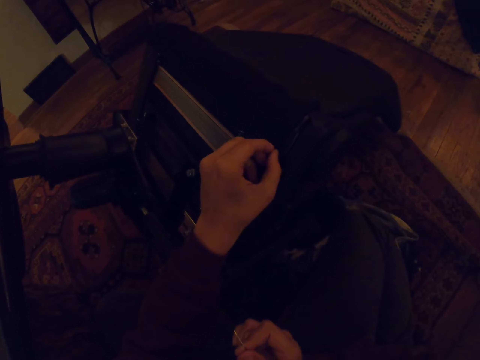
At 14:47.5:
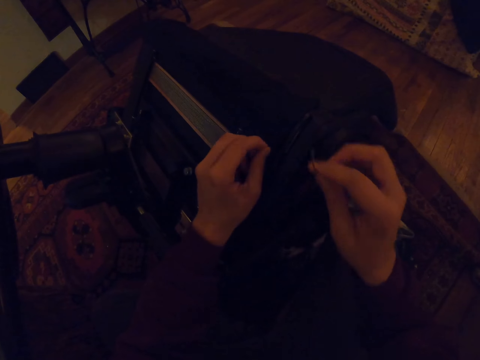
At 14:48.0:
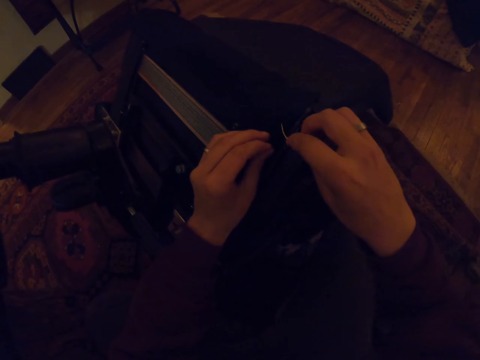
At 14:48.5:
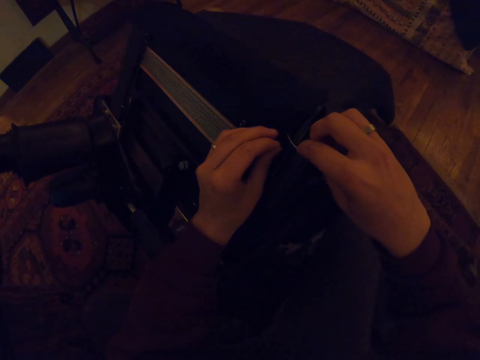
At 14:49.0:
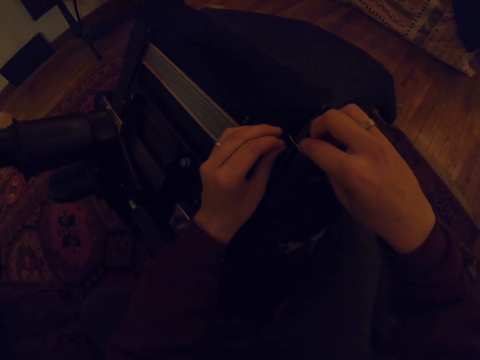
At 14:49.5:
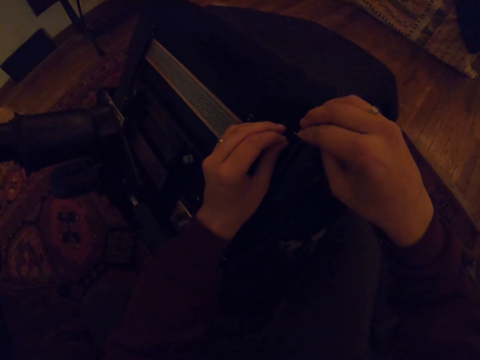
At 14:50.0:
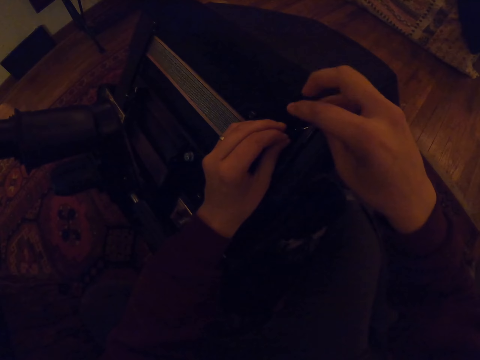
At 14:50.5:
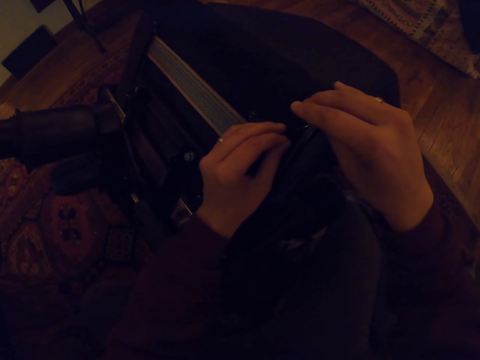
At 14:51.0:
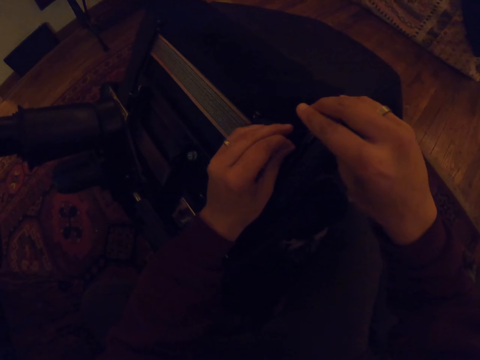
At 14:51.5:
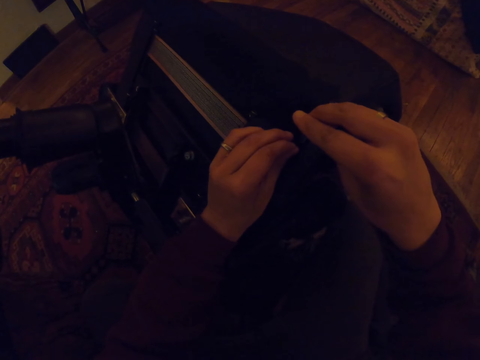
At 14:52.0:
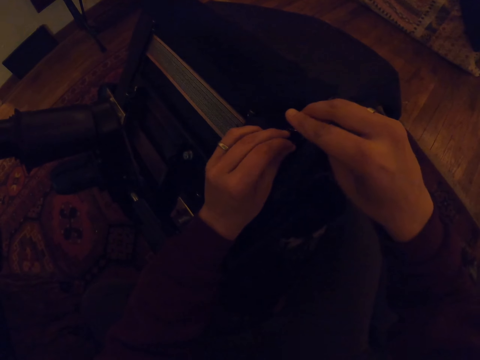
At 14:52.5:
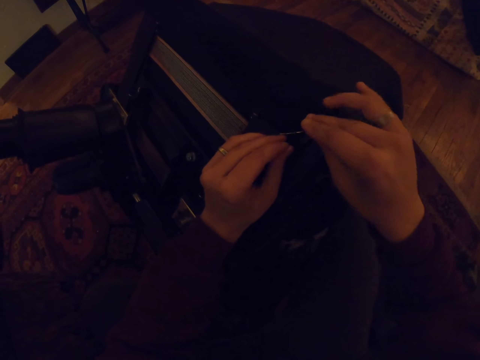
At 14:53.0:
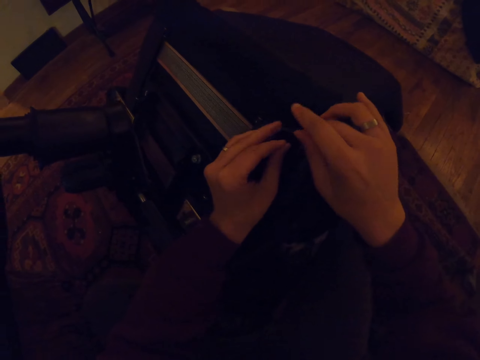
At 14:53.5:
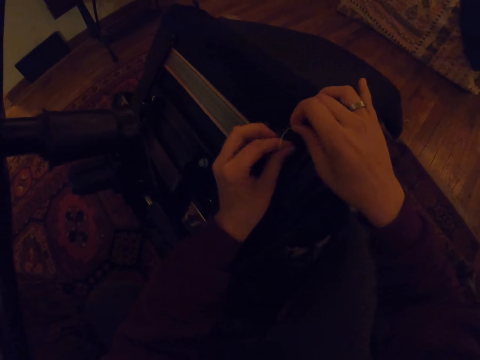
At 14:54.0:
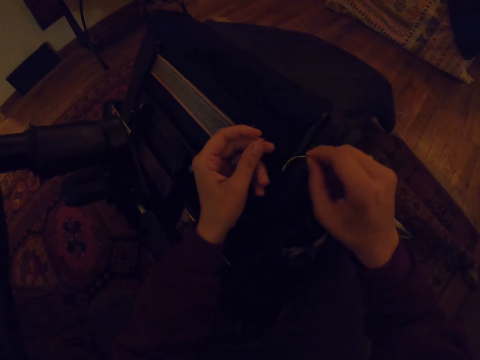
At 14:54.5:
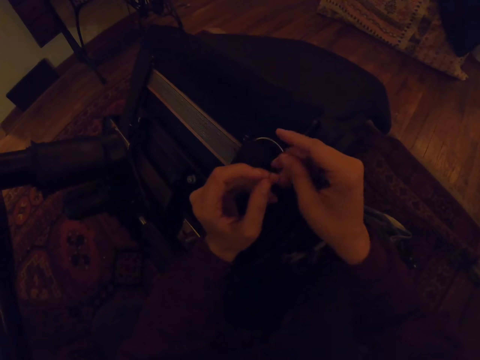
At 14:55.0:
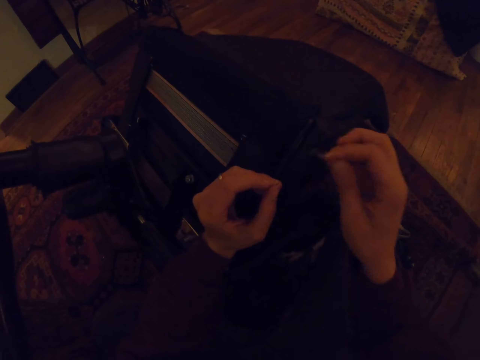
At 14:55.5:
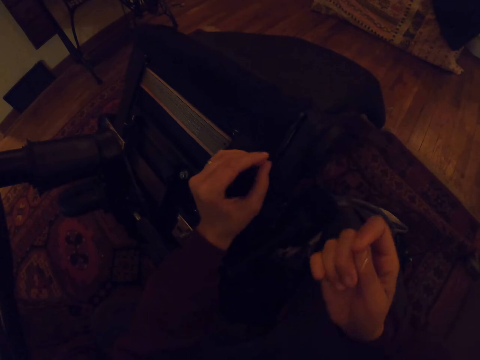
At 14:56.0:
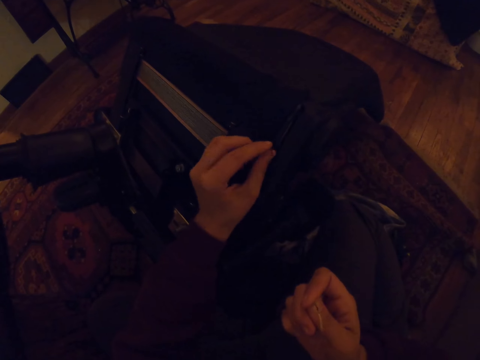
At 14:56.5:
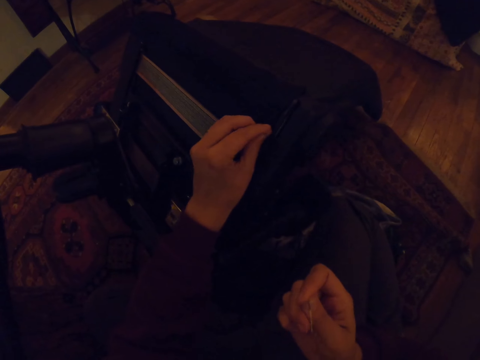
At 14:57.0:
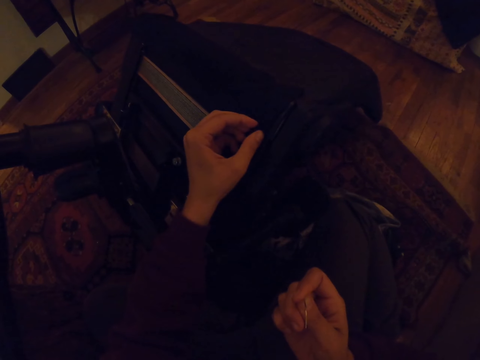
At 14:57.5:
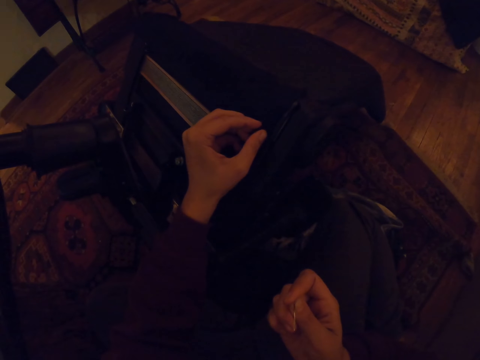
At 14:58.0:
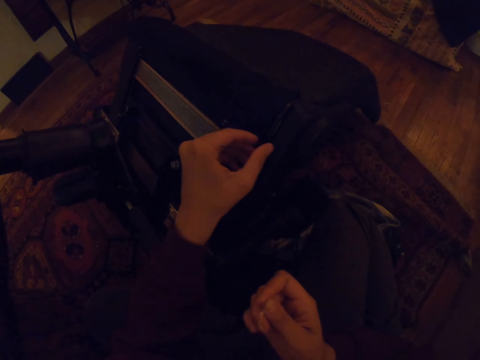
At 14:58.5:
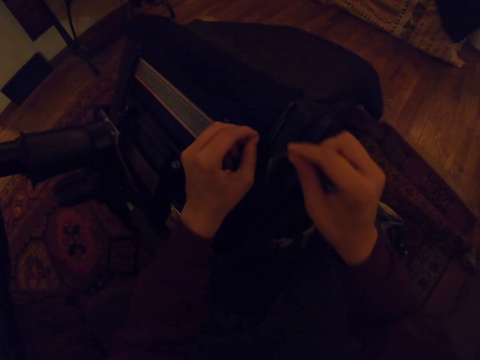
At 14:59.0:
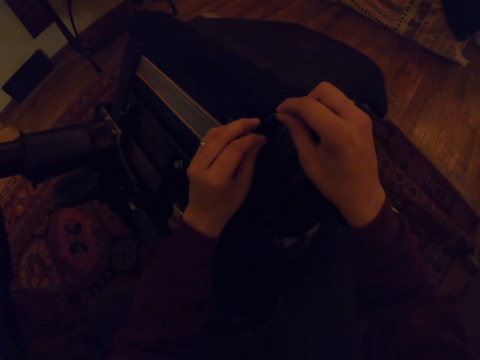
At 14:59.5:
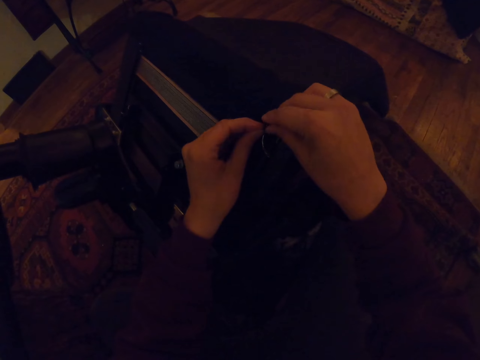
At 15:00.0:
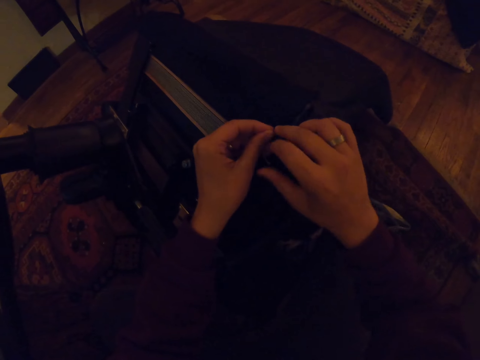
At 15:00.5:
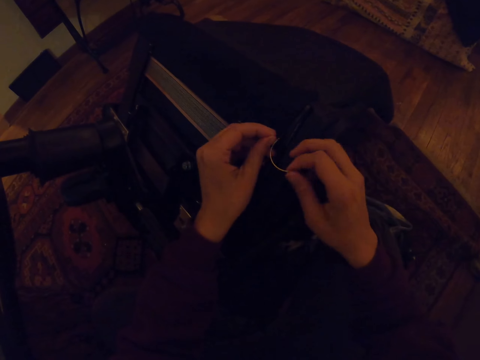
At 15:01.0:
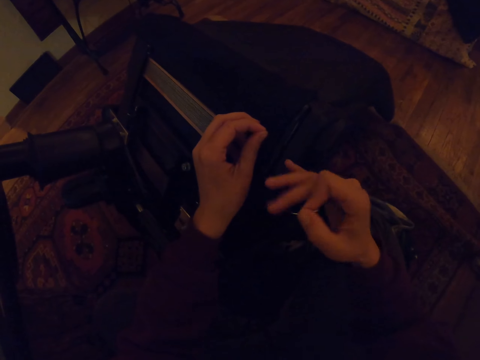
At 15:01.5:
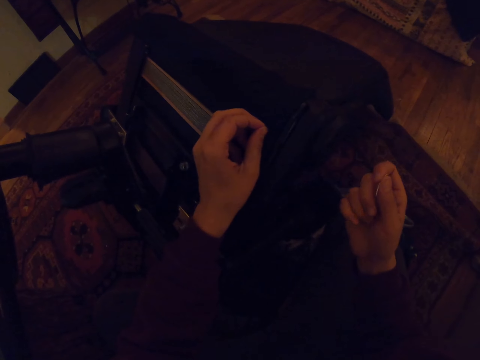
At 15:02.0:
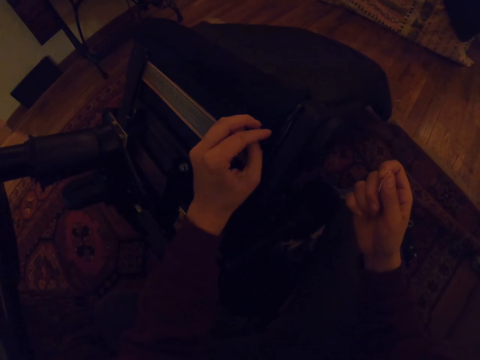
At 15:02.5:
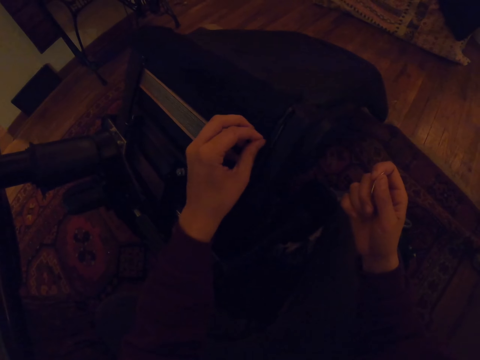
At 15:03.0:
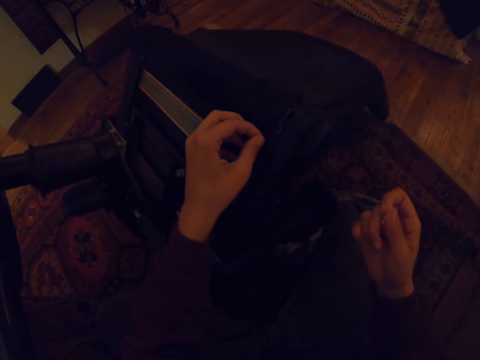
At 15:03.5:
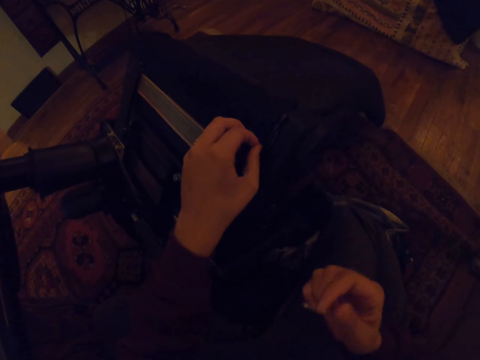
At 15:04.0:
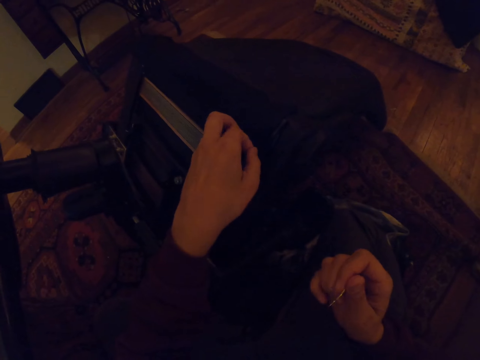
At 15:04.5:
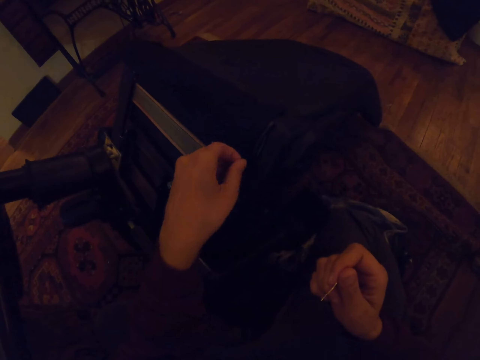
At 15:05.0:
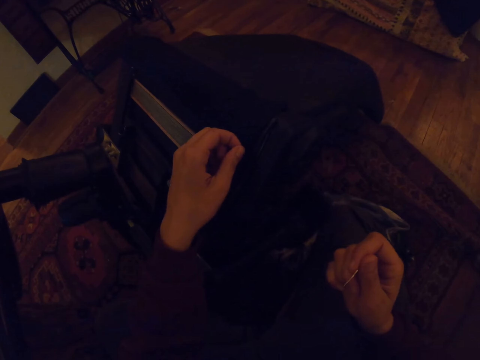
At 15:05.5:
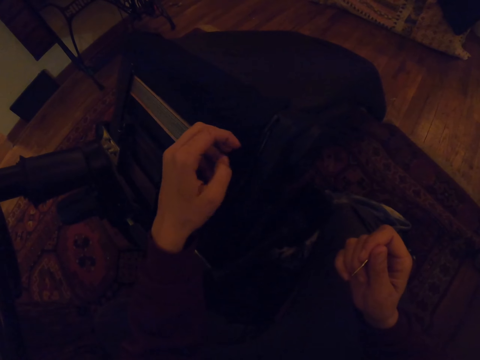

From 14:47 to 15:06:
The camera wearer sews with a curved hand needle. They stretch the thread. They sew with the curved hand needle. They stretch the thread.

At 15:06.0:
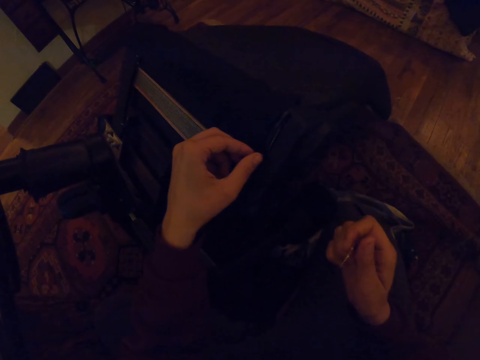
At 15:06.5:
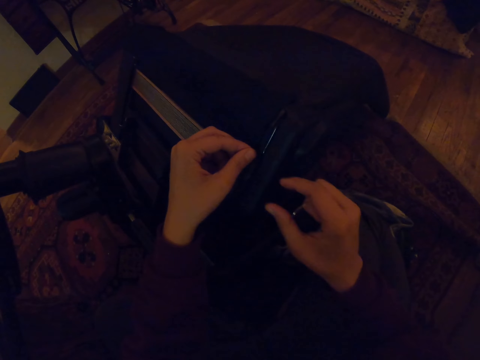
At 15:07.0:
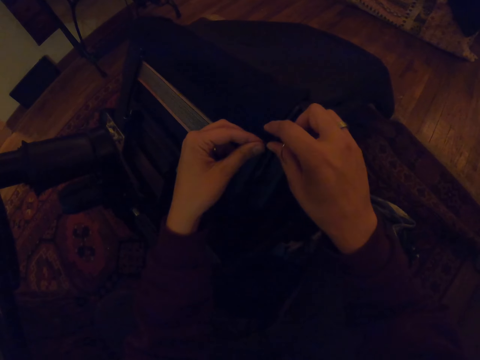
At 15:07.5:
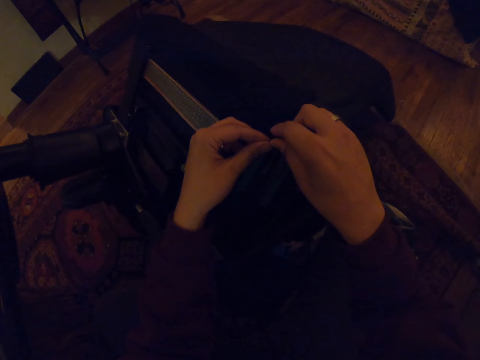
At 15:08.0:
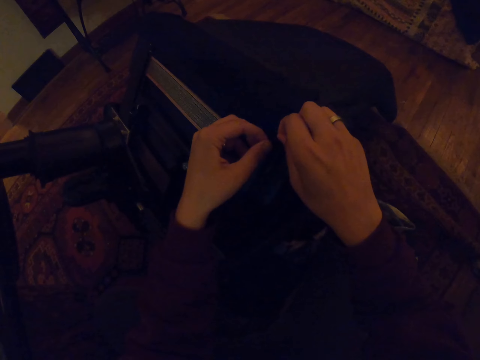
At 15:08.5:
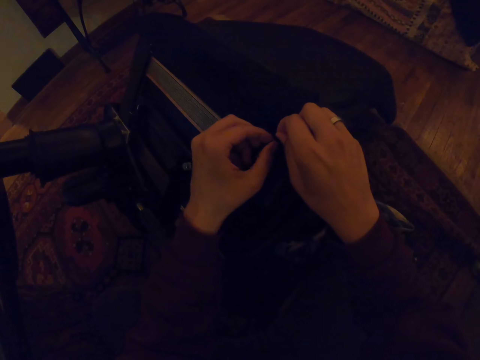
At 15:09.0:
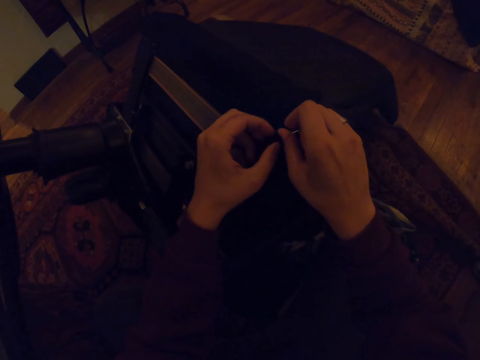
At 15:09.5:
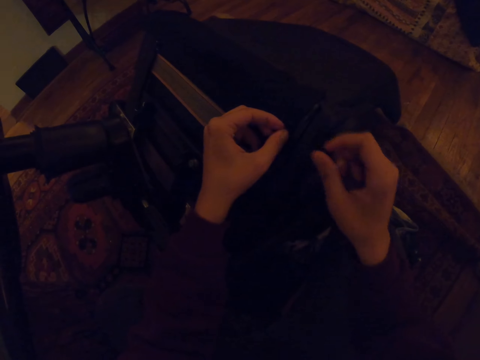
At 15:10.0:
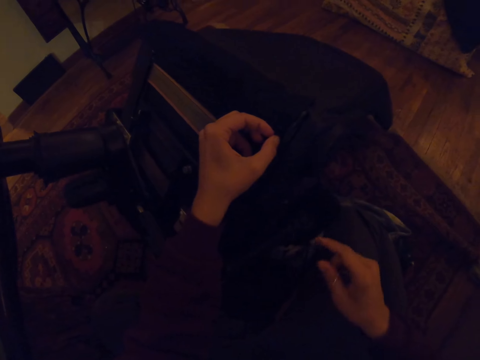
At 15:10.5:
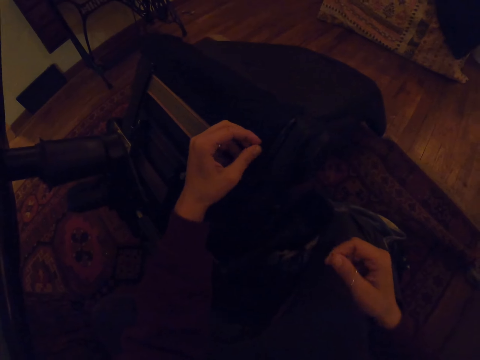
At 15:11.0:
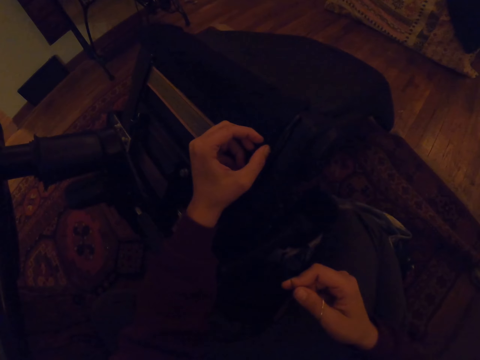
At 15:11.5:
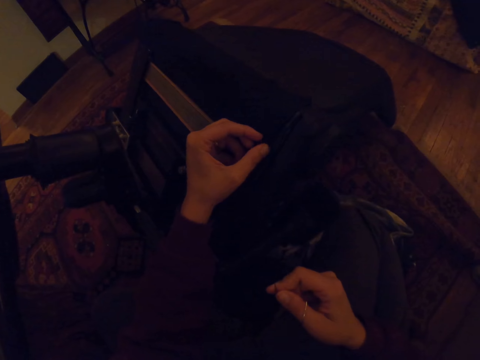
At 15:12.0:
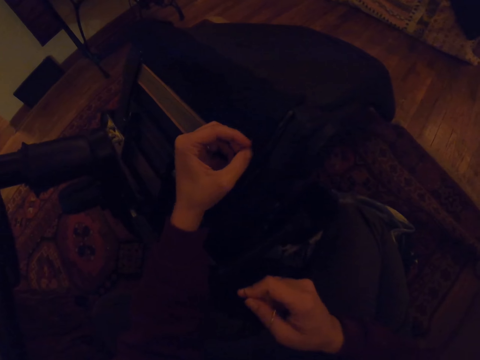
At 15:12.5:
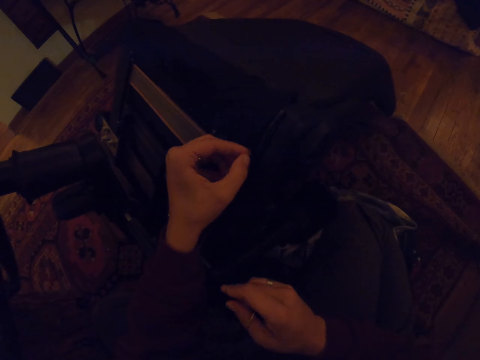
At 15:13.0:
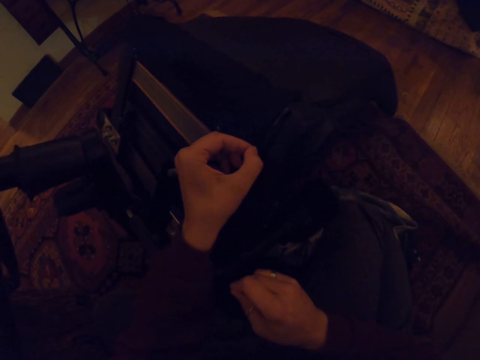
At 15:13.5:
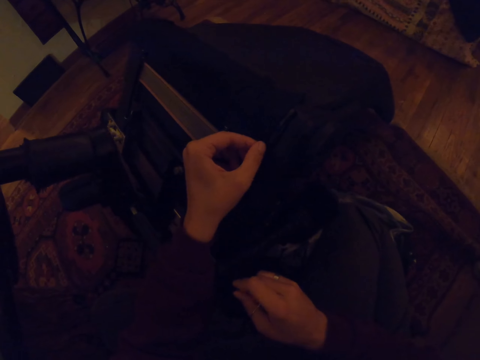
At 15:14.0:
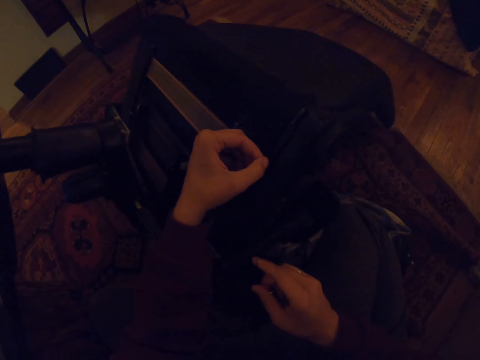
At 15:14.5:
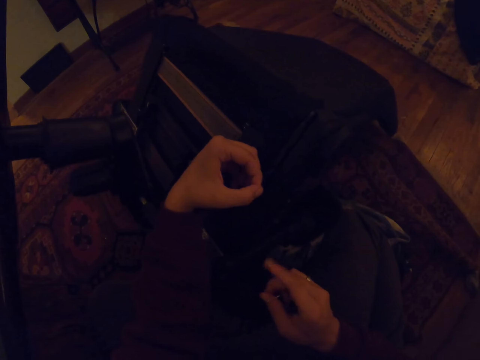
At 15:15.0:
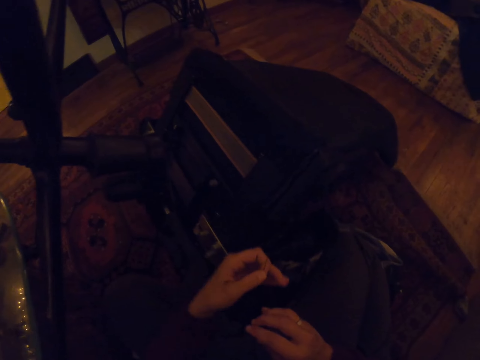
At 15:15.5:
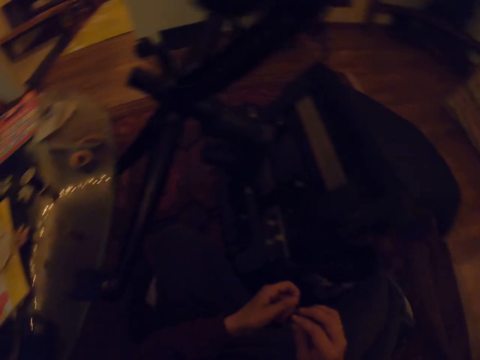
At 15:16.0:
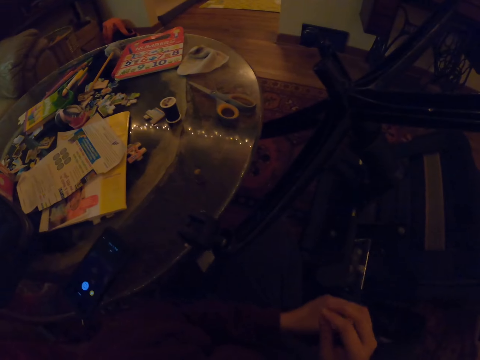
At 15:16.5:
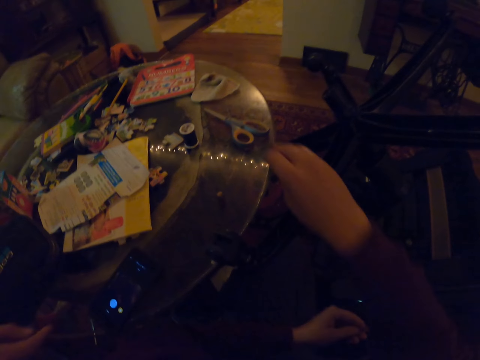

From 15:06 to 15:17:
The camera wearer stretches the thread.
